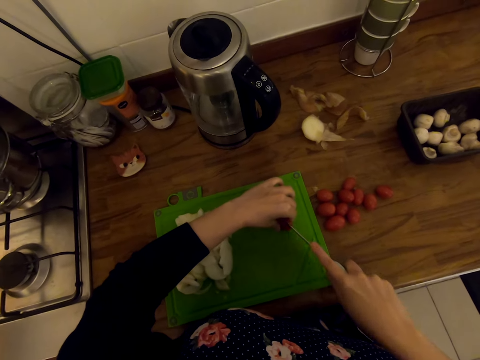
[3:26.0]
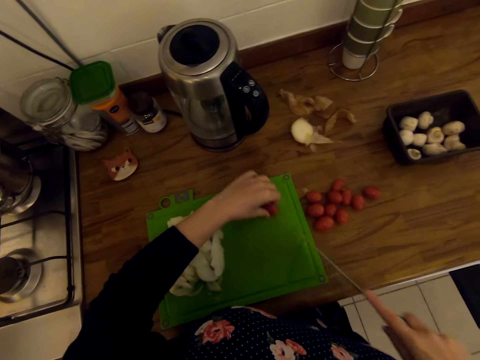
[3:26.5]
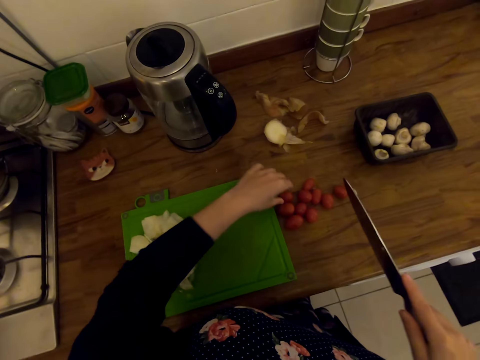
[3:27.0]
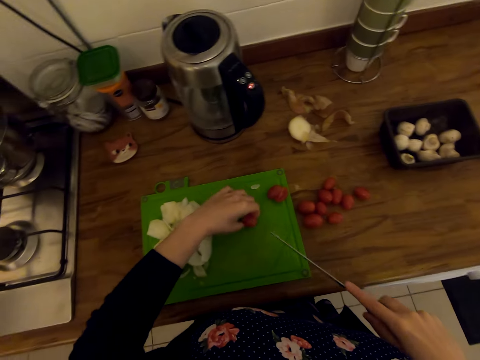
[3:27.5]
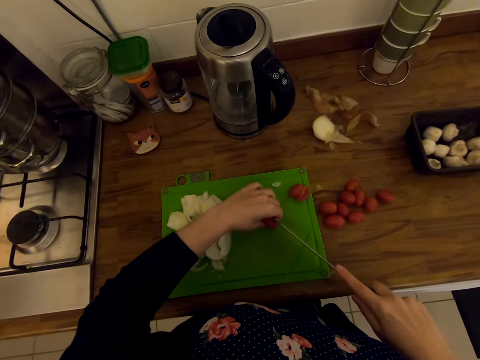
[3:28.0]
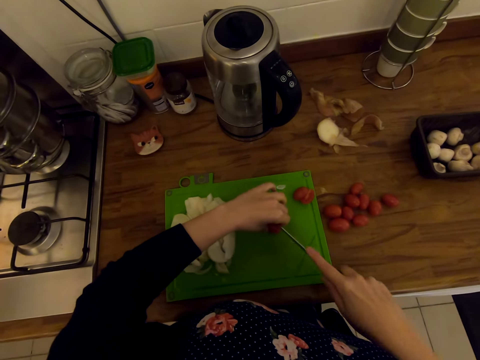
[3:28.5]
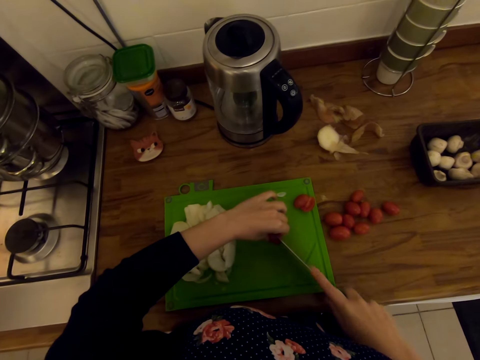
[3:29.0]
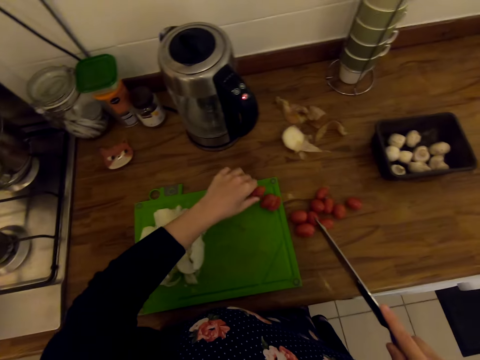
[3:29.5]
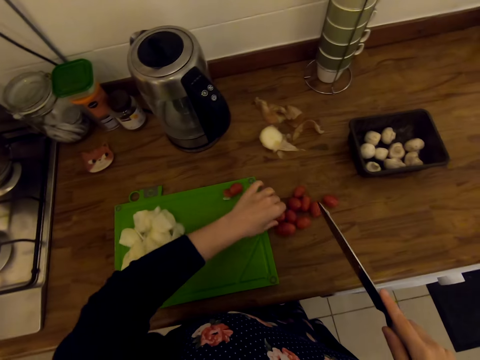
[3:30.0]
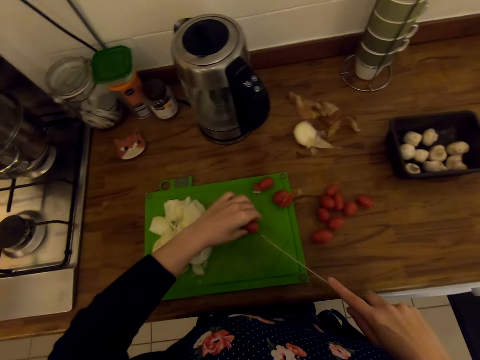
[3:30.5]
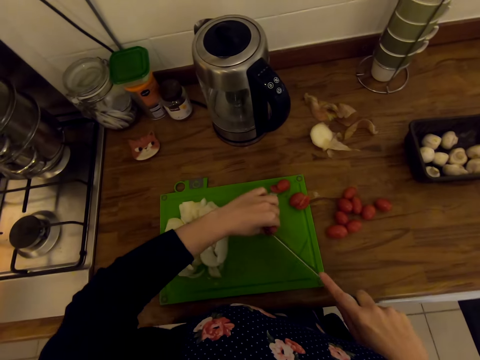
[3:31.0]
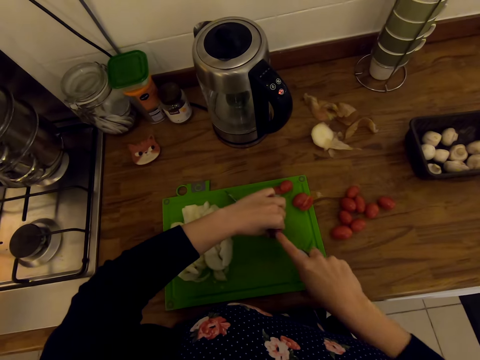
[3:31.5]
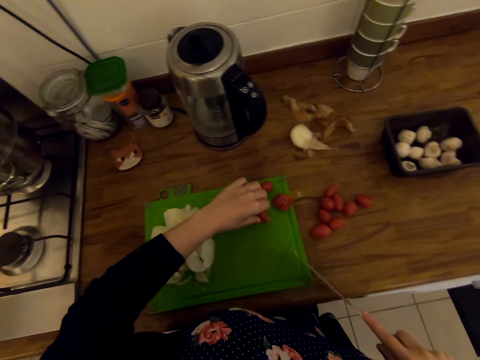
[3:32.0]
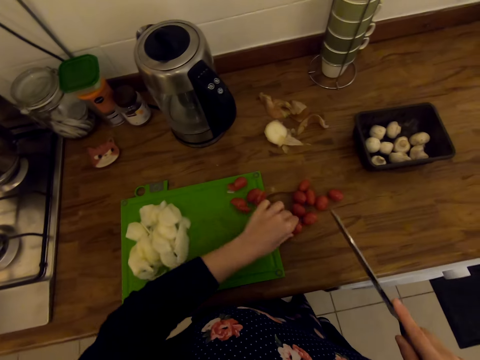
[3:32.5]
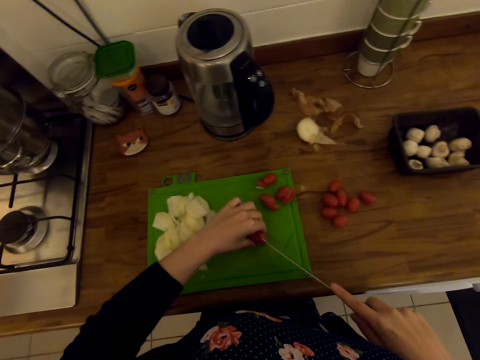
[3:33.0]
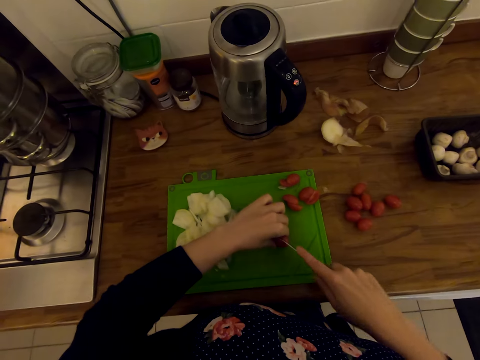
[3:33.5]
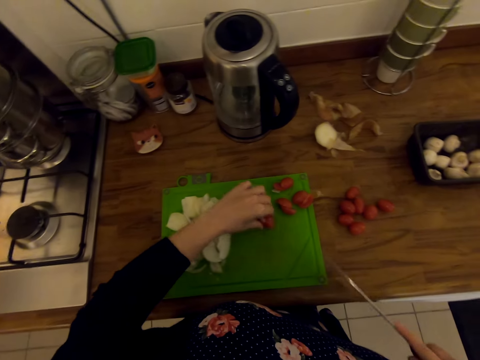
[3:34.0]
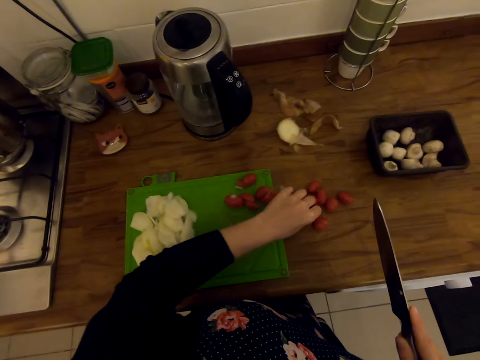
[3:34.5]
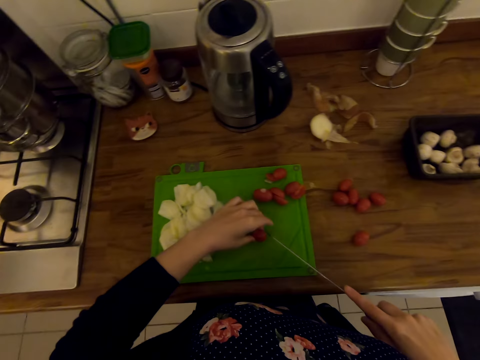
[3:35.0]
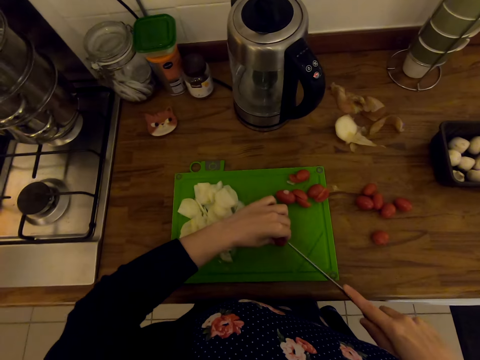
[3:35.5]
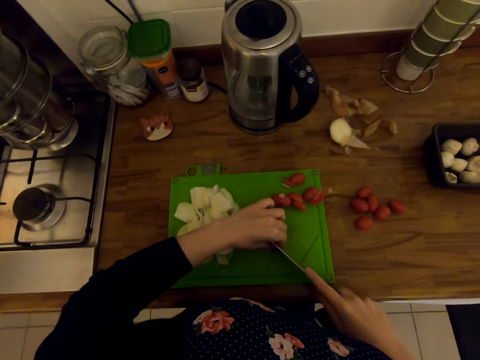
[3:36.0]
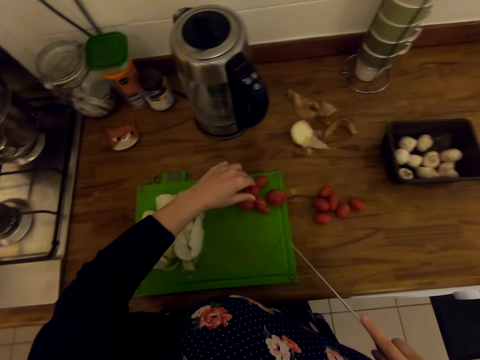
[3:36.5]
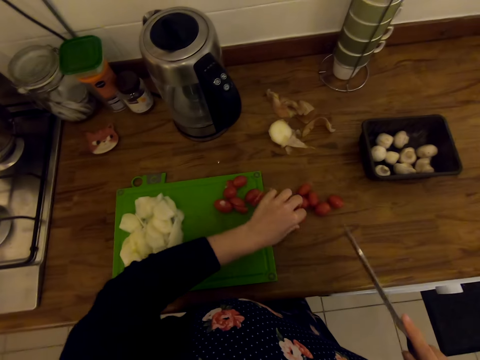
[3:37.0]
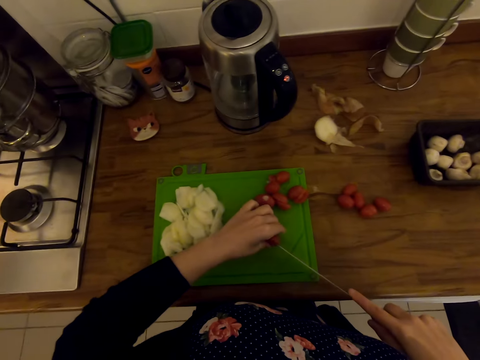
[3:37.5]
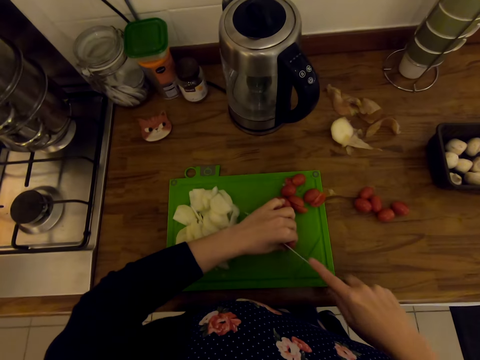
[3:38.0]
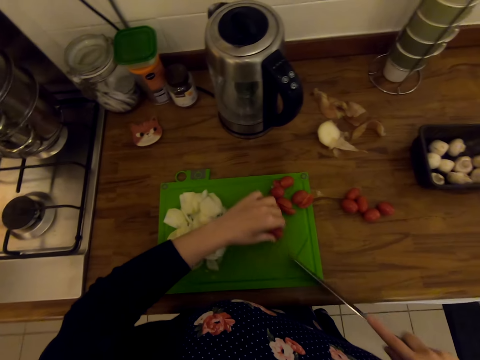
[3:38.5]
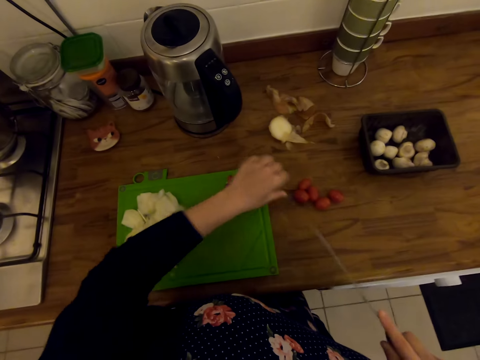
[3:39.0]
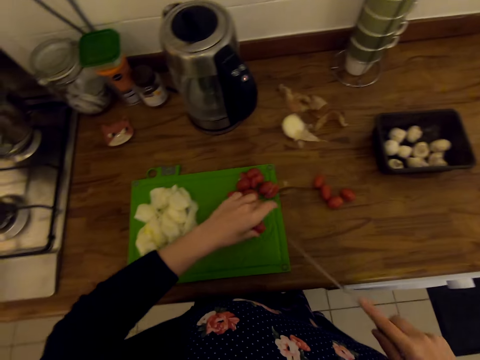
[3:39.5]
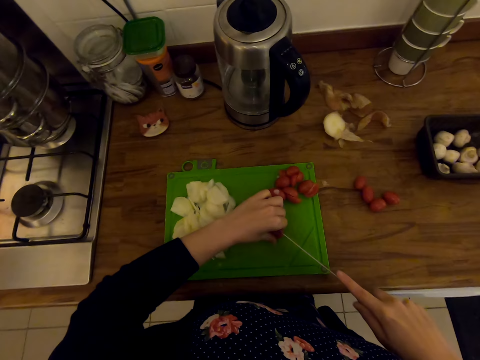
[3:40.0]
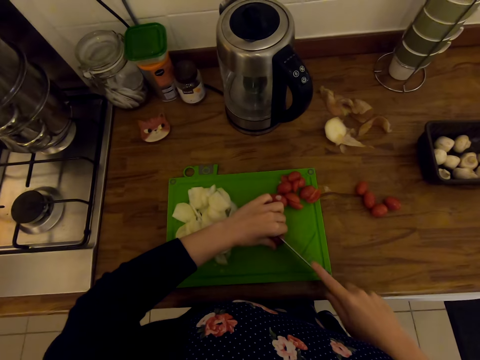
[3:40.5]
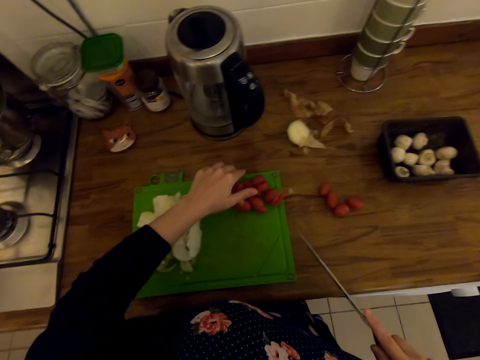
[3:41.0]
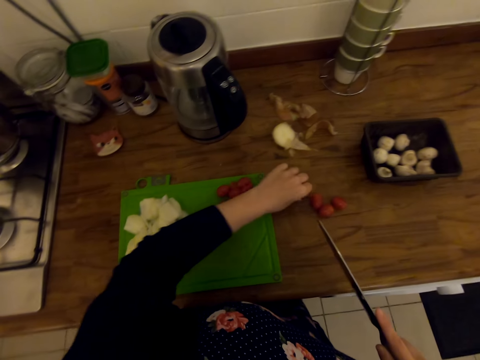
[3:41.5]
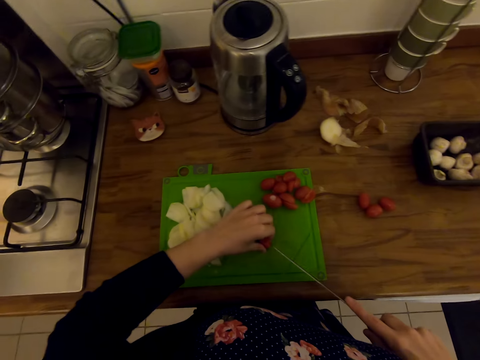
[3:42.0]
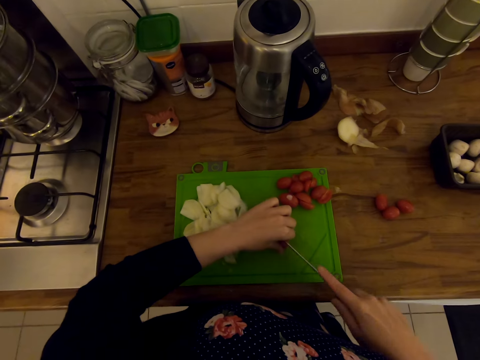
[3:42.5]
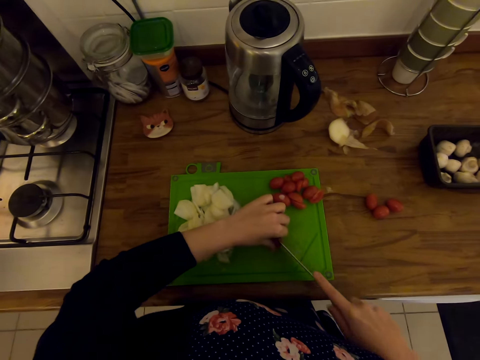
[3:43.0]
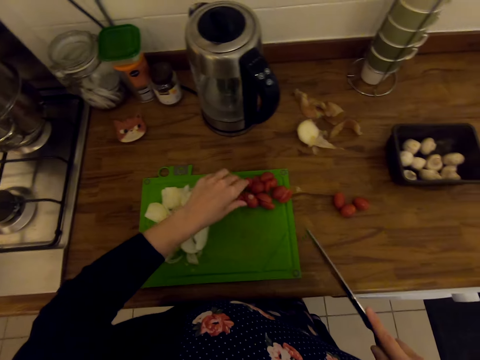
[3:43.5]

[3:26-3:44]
The camera wearer takes another tomato. They cut the tomato. They take a tomato. They cut the tomato. They take more tomato. They cut the tomato. They take another tomato. They cut the tomato. They take a tomato. They cut the tomato. They take another tomato. They cut the tomato. They take another tomato. They cut the tomato.

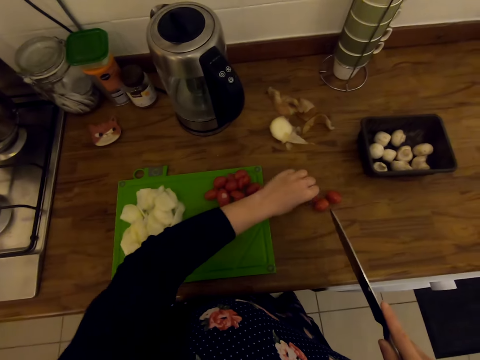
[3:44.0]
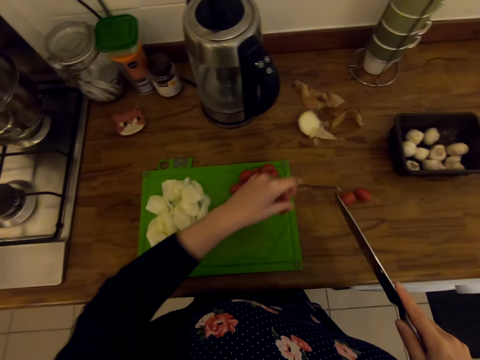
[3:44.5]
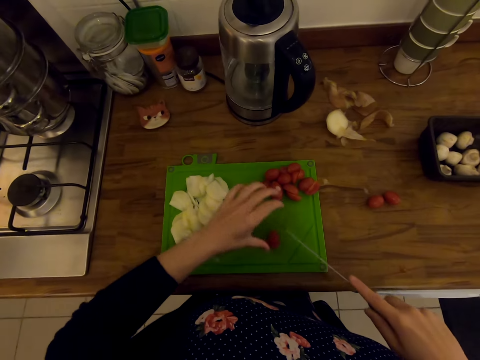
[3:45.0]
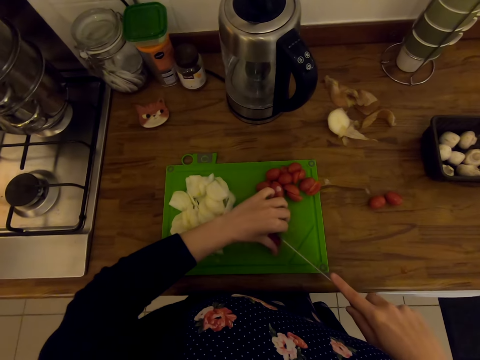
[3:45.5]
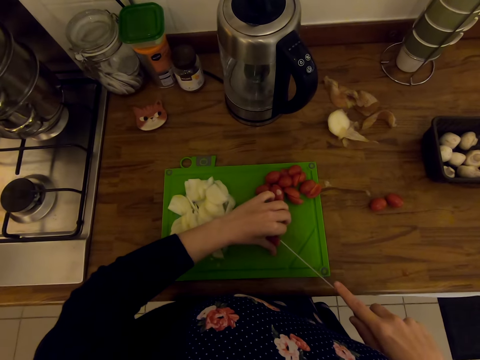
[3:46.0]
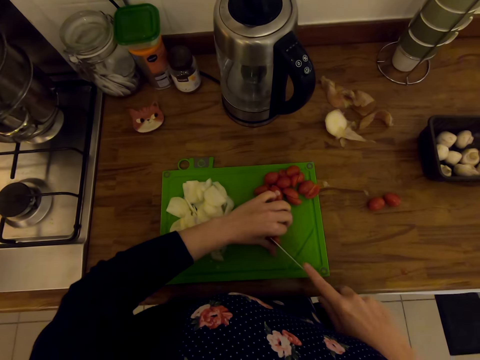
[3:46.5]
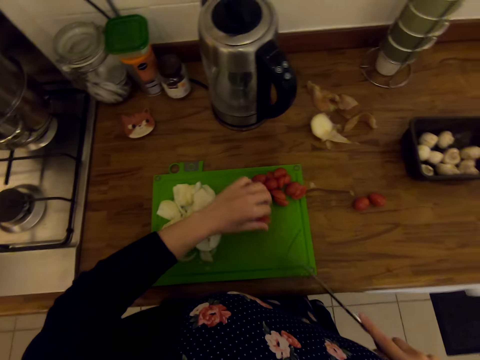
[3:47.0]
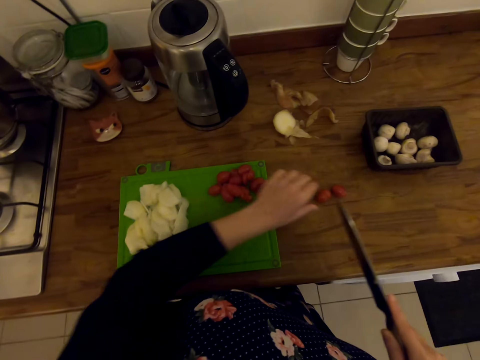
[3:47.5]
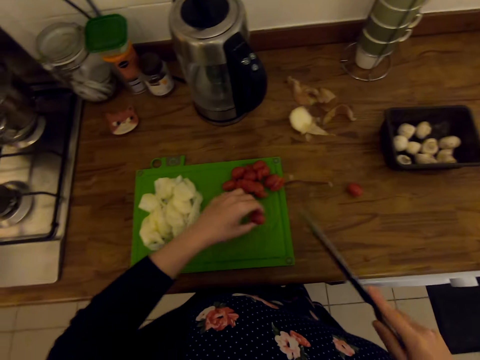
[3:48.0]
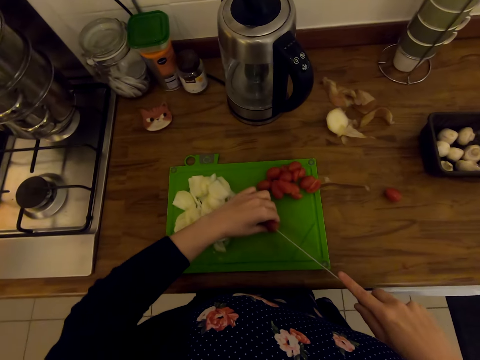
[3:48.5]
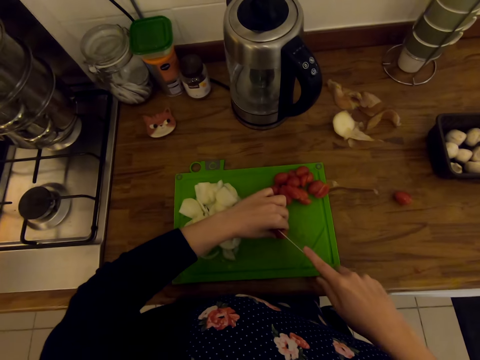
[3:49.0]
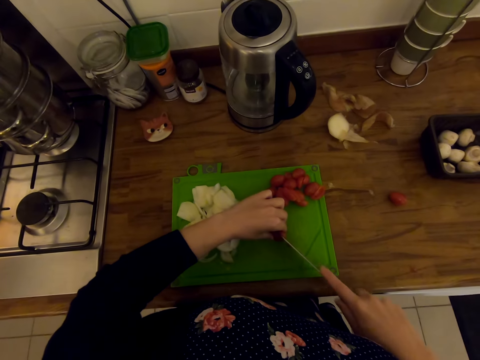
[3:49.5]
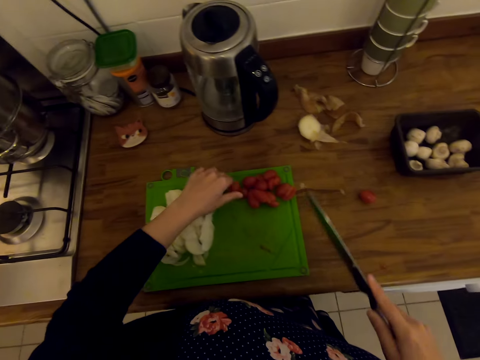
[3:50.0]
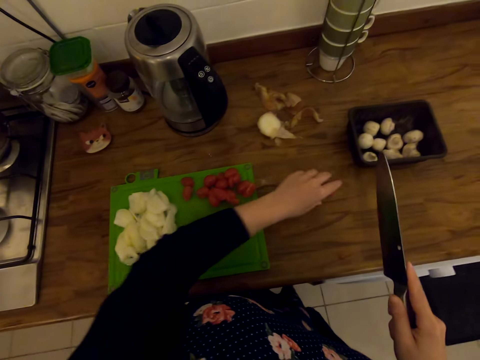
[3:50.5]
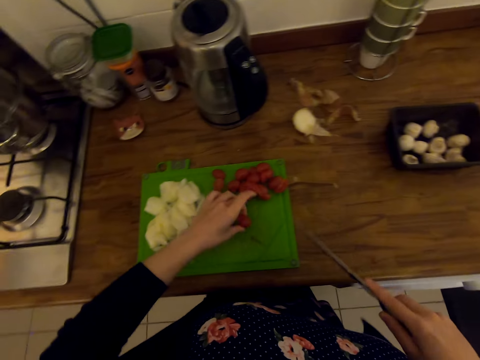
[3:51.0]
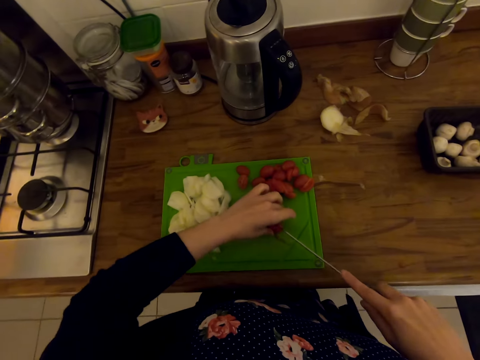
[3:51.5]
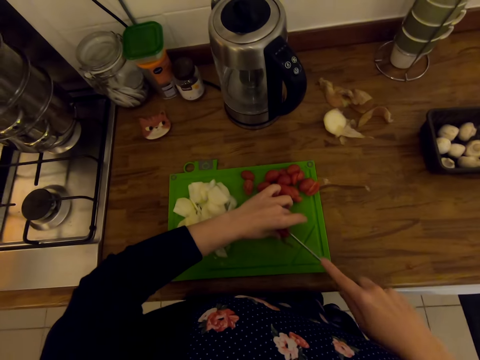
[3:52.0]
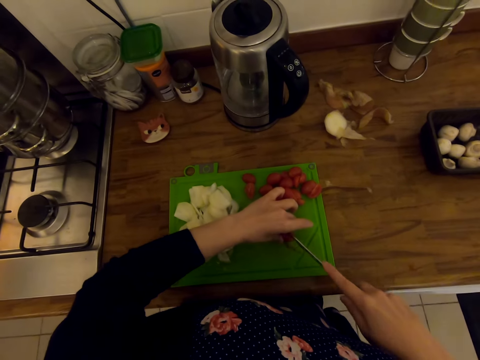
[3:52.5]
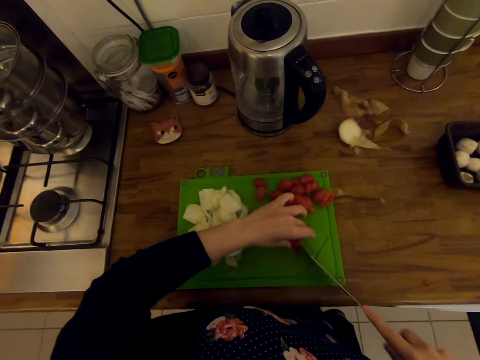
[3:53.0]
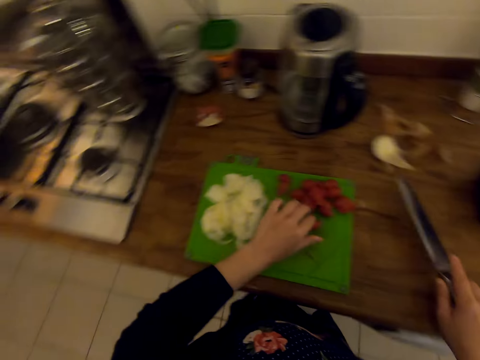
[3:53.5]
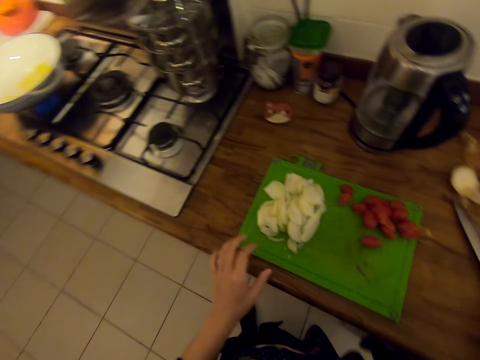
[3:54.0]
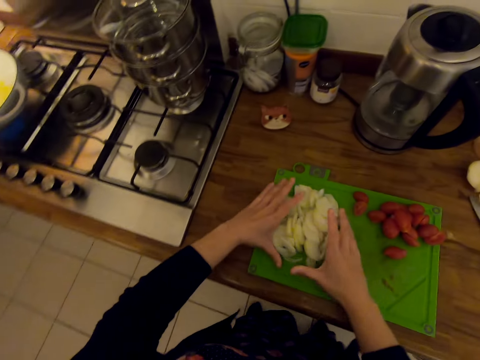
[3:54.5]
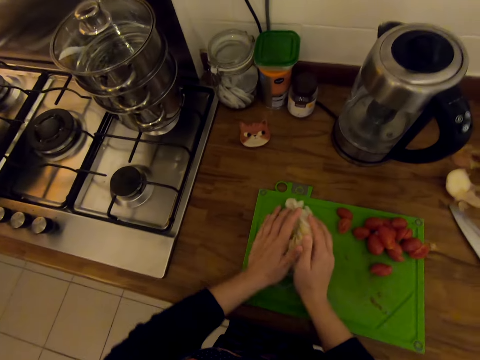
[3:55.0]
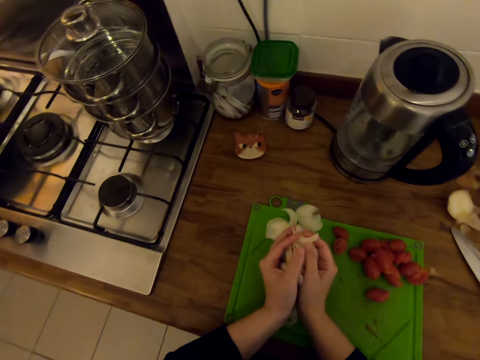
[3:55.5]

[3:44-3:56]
The camera wearer takes more tomato. He cuts the tomato. He takes a tomato. He cuts the tomato. He takes another tomato. He cuts the tomato. He puts the knife on the kitchen slab. He scoops the cut onions on the chopping board with his hands.
